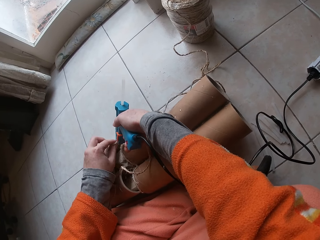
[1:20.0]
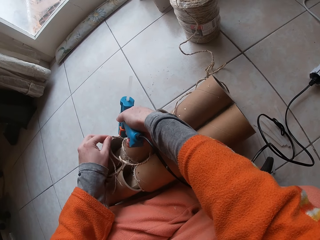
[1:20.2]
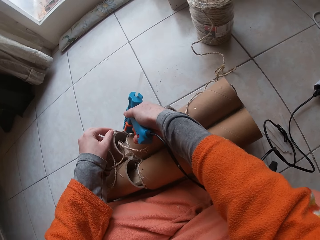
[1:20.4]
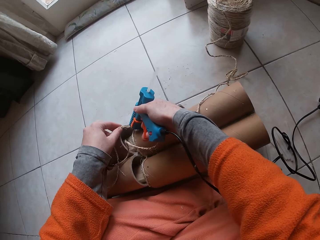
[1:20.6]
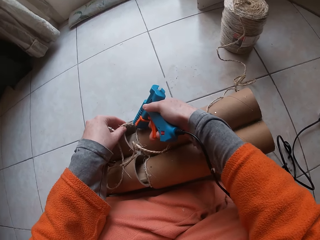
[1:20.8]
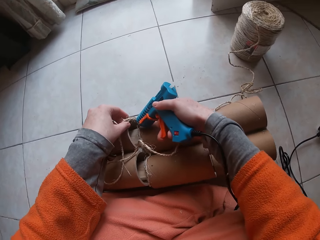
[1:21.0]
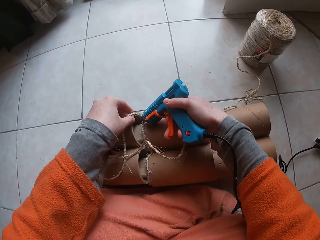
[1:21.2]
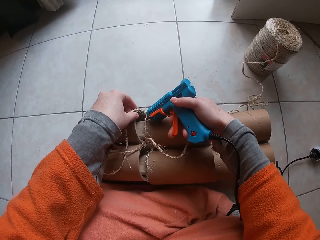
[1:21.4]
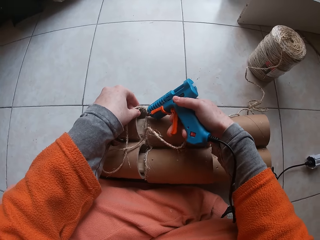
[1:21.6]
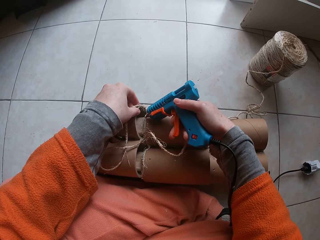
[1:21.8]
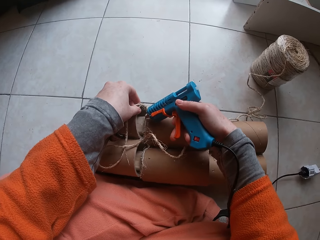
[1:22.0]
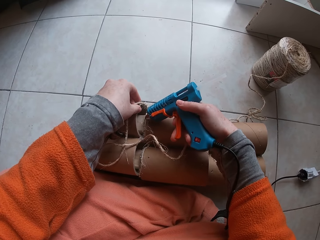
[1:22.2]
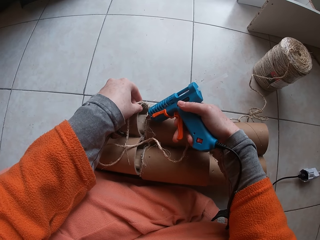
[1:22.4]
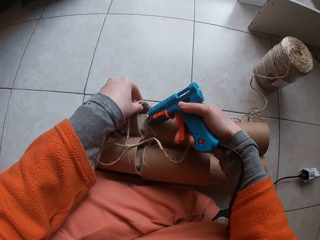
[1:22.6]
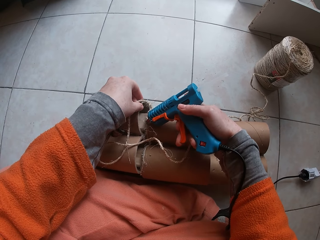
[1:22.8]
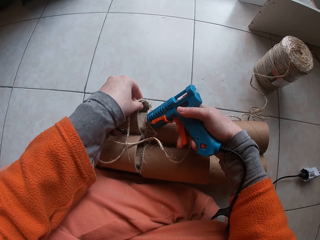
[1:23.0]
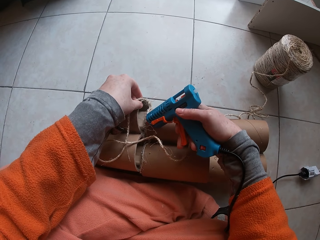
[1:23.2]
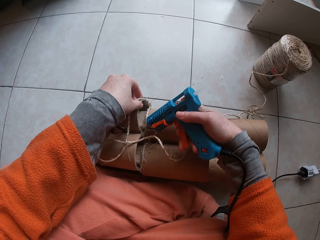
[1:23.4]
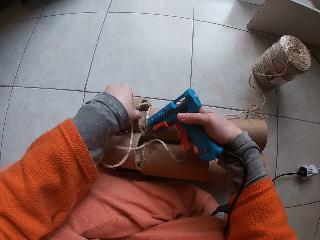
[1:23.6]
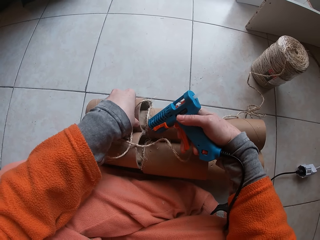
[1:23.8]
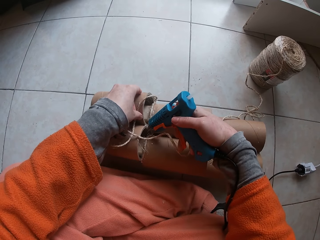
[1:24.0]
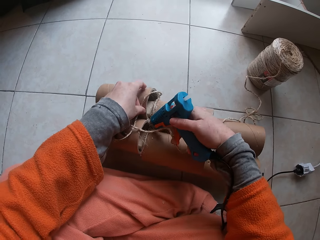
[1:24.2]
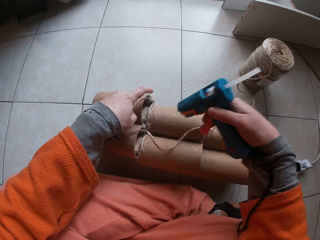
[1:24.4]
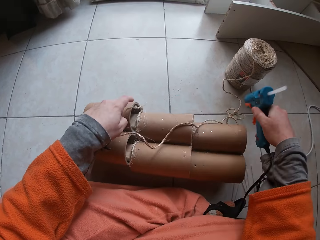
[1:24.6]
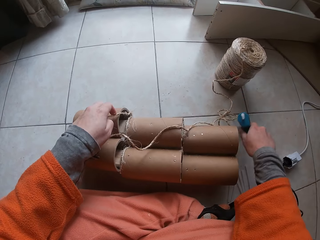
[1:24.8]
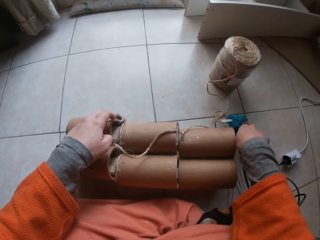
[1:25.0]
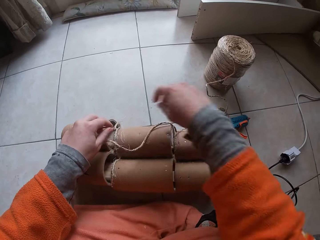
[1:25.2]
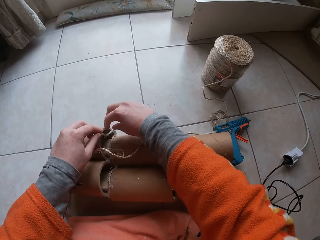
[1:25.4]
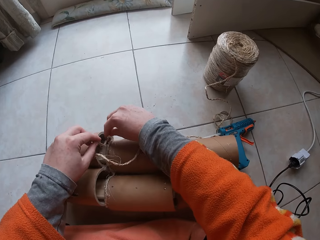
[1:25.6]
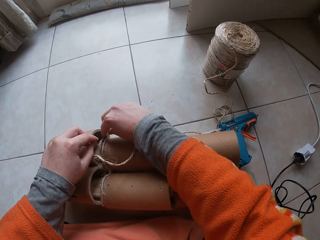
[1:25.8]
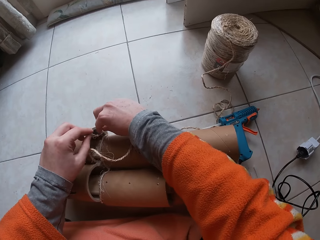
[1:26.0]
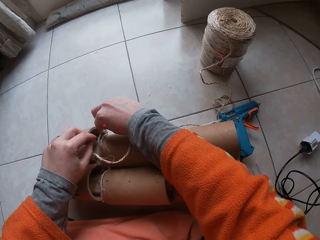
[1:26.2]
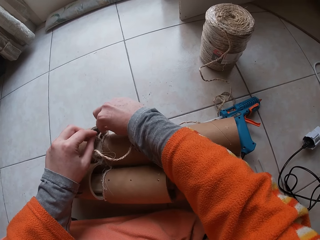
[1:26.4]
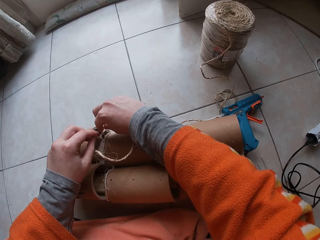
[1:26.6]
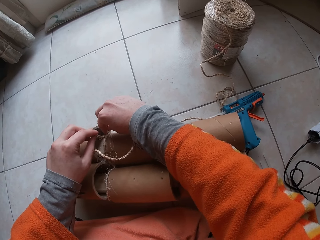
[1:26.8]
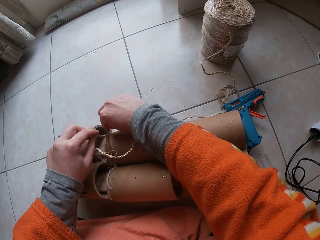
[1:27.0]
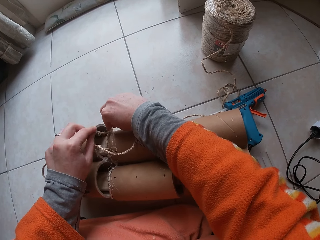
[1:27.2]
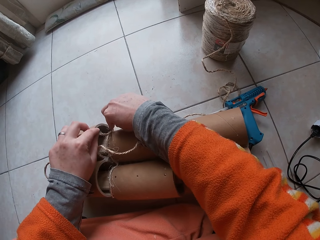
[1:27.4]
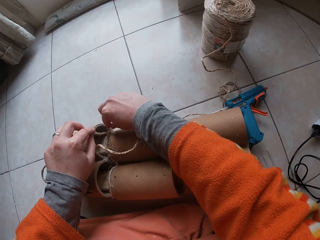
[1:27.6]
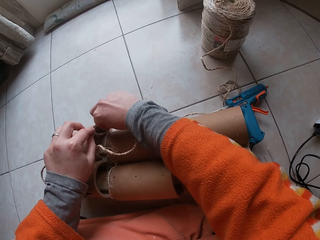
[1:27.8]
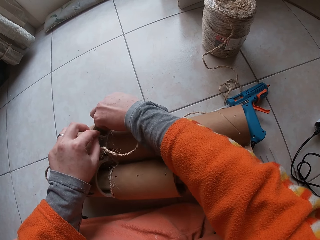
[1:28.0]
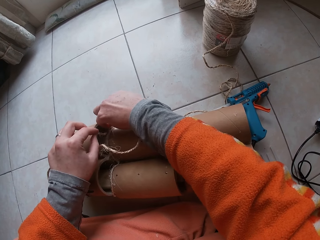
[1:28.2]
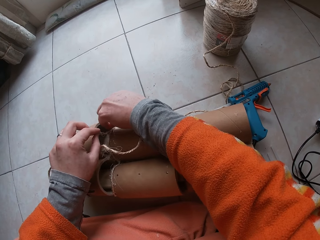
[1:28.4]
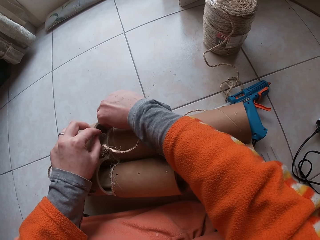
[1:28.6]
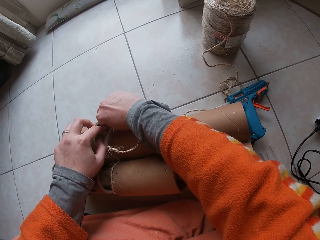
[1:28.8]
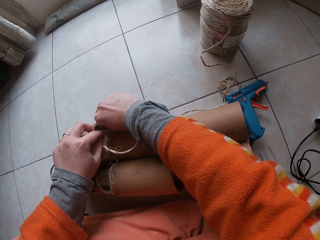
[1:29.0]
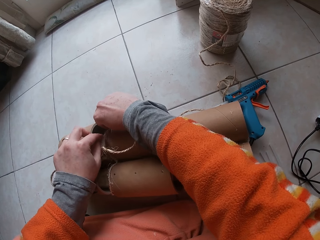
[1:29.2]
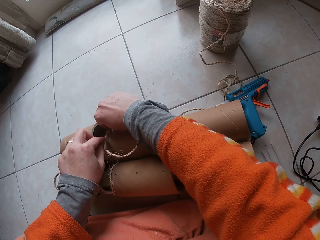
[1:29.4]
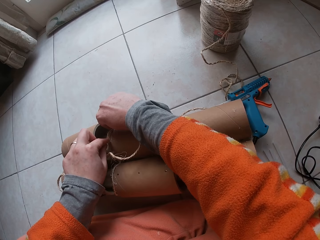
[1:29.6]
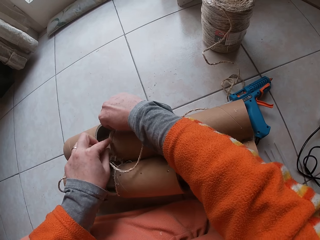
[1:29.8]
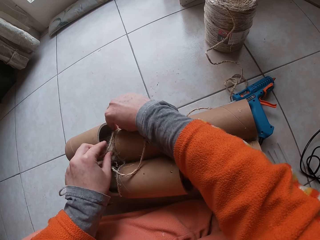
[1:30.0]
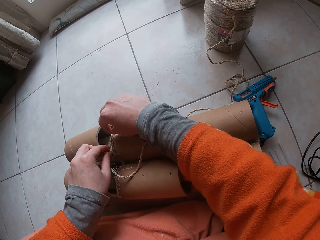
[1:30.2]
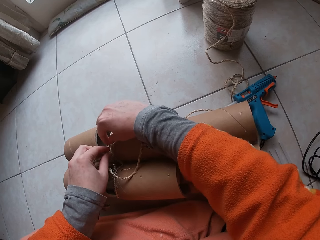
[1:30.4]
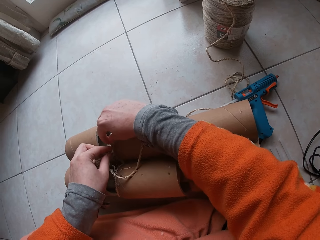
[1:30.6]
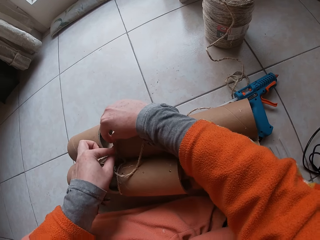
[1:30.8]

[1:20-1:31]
The camera wearer spreads the glue on the craft. He moves the craft. He drops the glue gun on the ground with his right hand. He fastens the garden cord to the paper core with both hands.

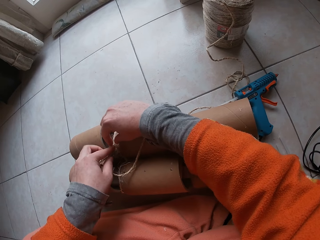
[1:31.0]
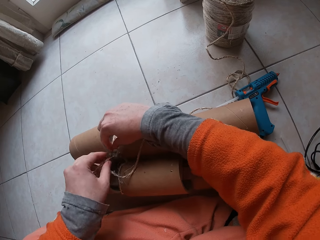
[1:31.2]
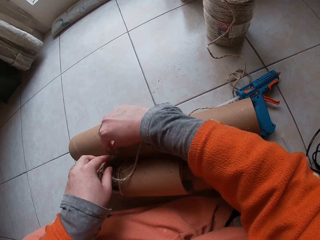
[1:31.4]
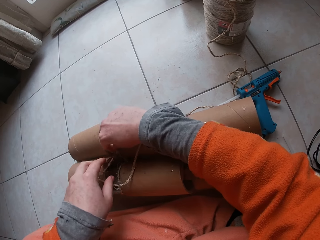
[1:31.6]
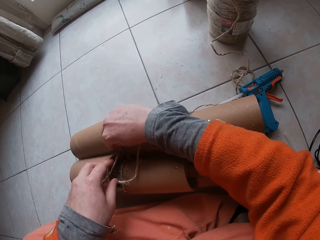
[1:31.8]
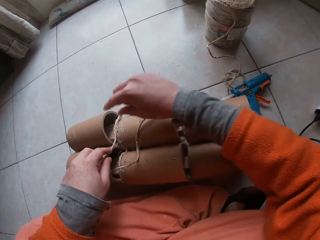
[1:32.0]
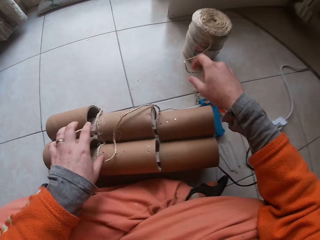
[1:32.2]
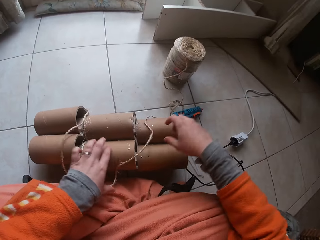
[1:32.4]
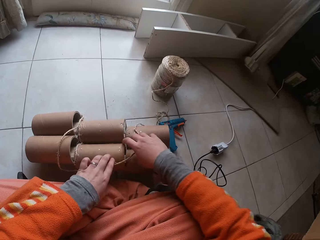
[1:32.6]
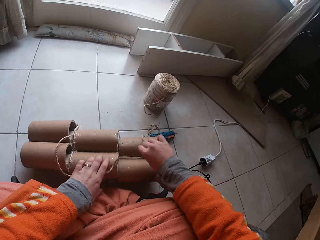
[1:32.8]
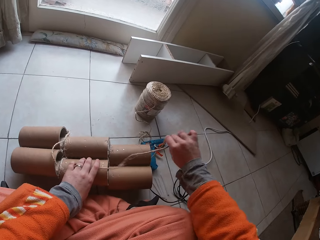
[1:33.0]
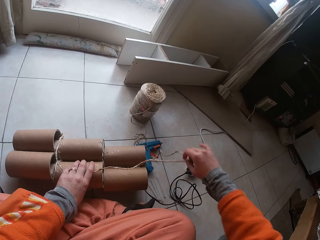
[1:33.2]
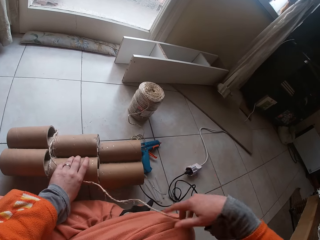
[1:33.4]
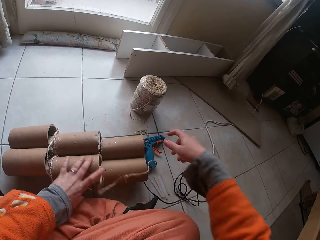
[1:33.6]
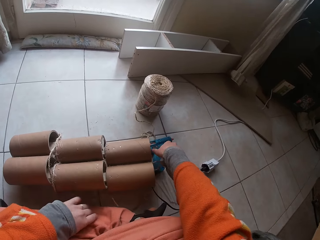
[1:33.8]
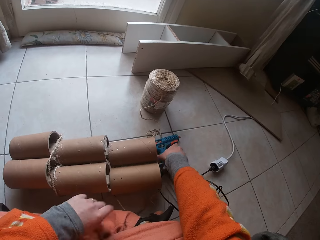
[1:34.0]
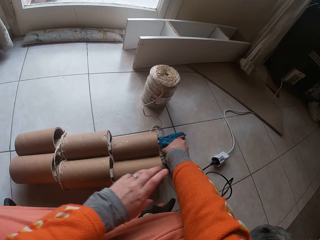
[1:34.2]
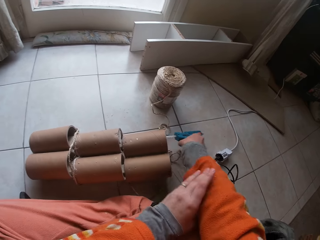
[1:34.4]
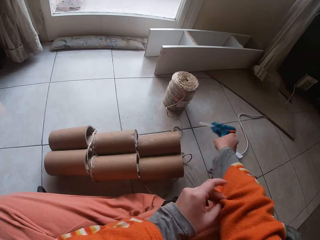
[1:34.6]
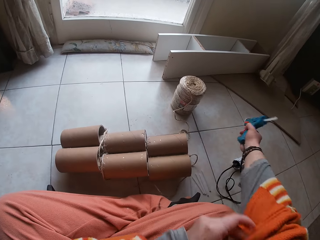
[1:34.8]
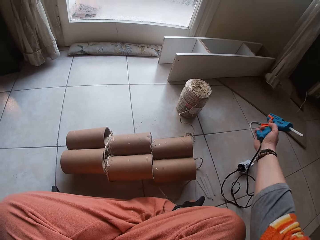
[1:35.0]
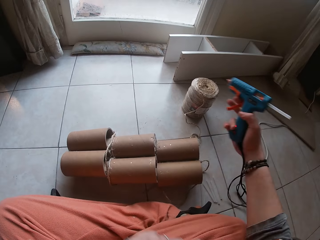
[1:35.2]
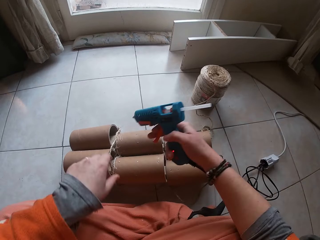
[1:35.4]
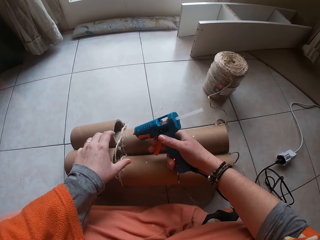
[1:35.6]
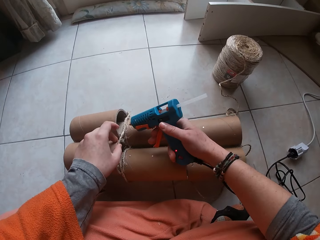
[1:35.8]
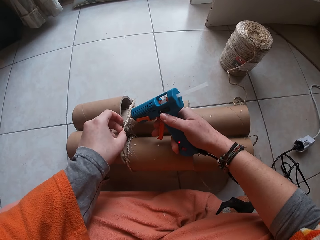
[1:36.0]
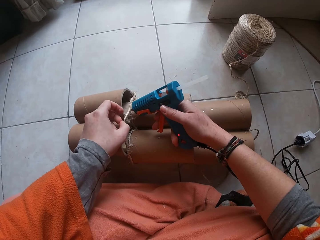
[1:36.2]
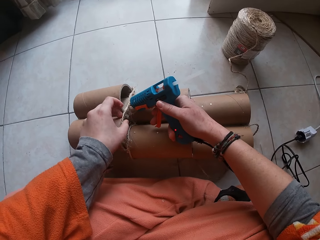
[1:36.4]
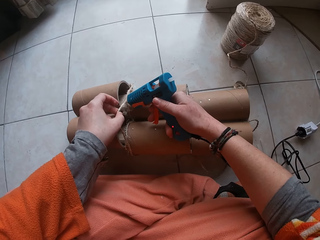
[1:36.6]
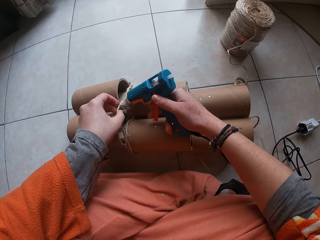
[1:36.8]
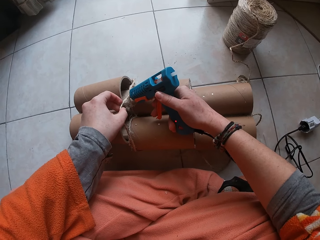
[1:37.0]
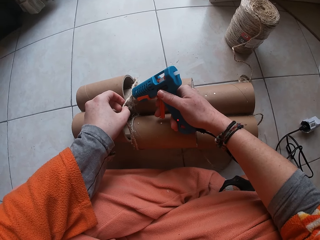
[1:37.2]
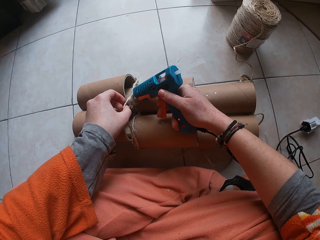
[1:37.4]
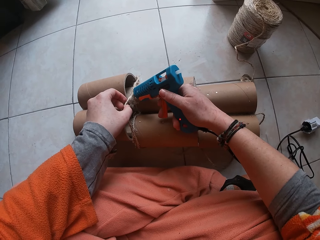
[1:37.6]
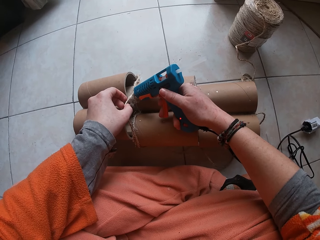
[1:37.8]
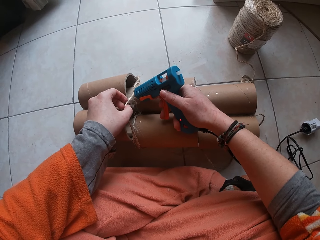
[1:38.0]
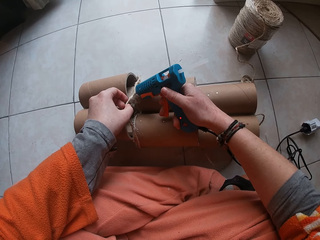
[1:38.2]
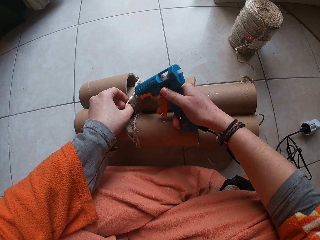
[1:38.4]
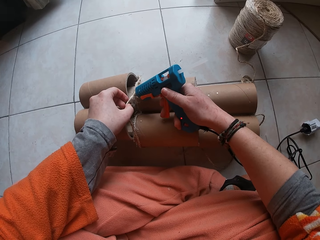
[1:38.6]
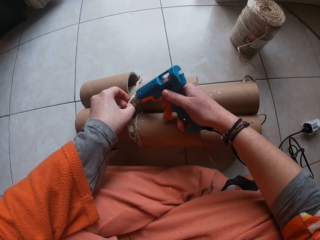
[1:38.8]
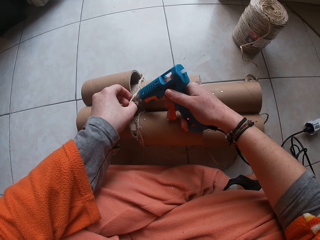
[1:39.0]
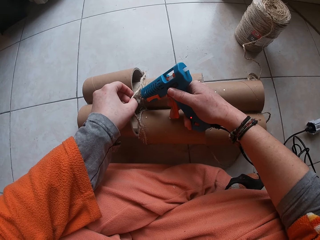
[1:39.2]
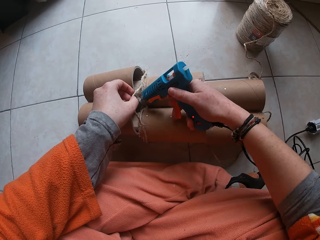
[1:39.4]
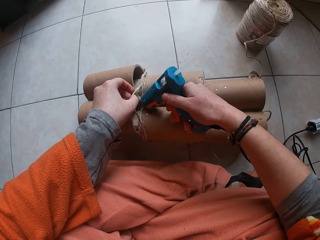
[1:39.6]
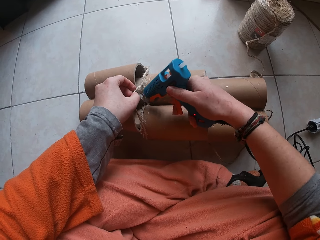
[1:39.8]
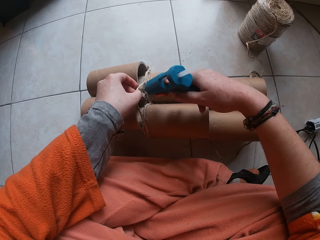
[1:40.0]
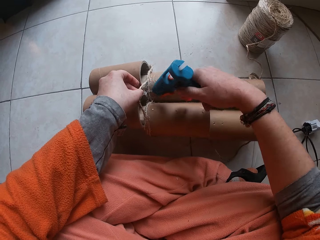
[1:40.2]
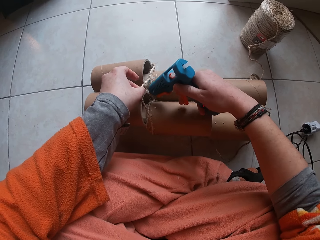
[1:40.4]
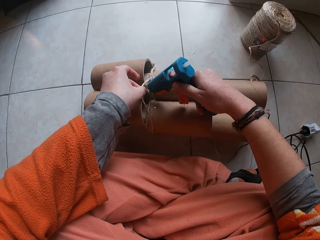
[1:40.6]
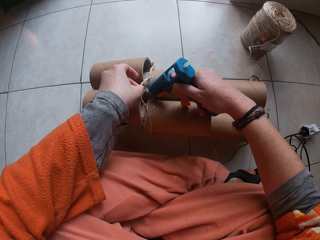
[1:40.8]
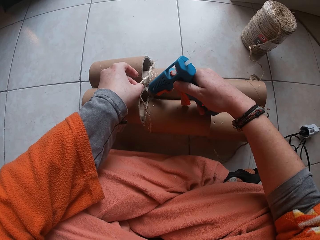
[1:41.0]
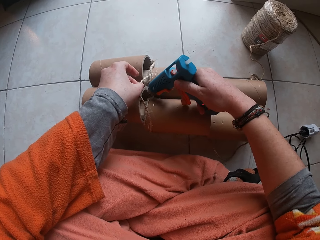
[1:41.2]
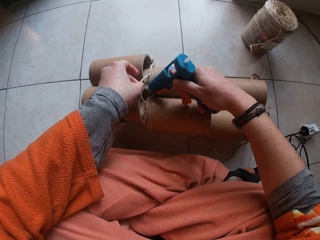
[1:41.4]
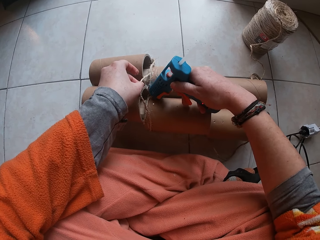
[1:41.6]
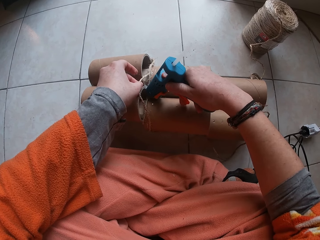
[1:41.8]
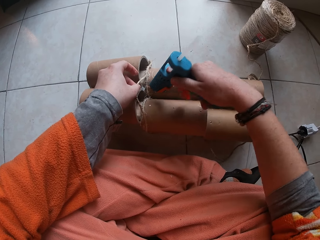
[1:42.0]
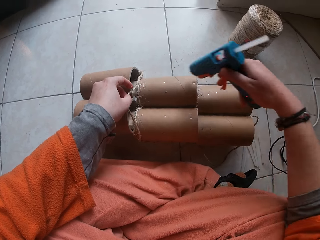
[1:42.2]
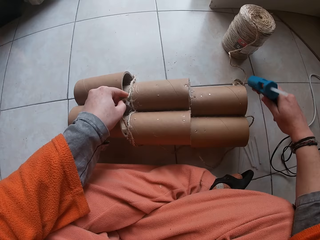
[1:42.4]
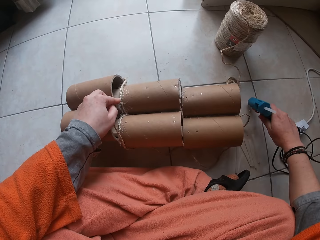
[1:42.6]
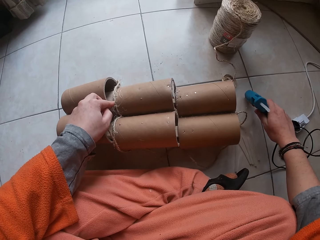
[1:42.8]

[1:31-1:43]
The camera wearer pulls the rope. He picks up the glue gun from the ground with his right hand. He pulls the cloth up. He glues the garden cord in his left hand to the paper core with the glue gun in his right hand.
